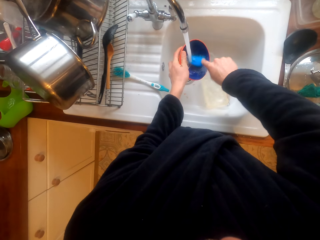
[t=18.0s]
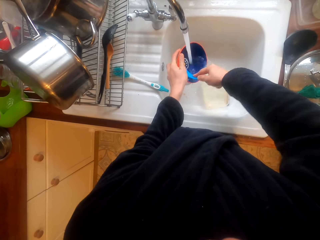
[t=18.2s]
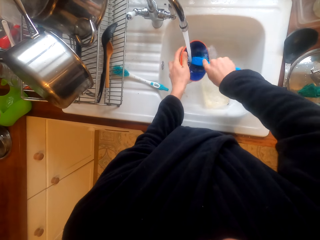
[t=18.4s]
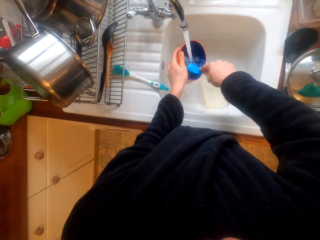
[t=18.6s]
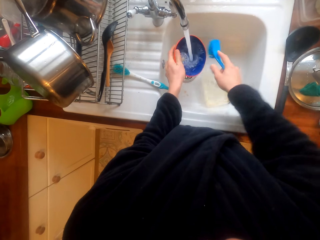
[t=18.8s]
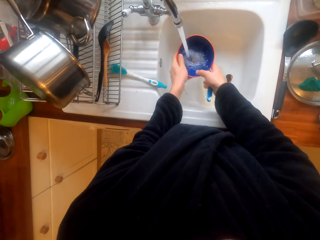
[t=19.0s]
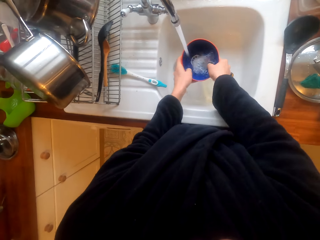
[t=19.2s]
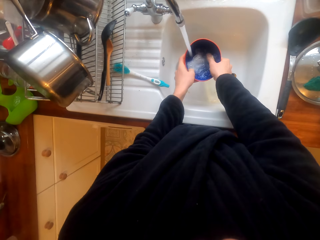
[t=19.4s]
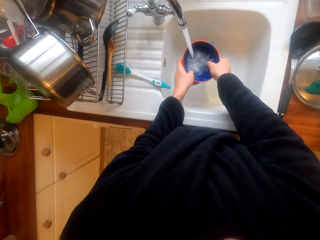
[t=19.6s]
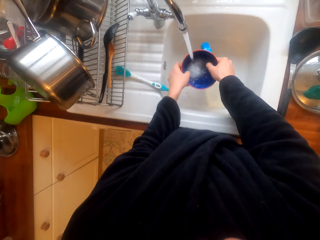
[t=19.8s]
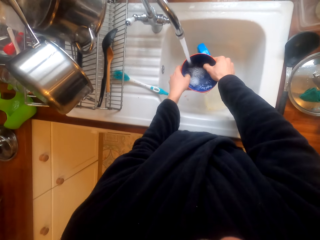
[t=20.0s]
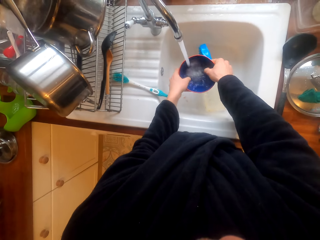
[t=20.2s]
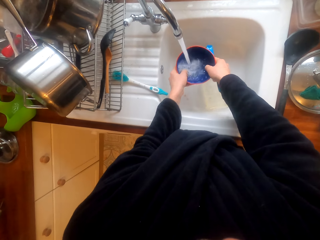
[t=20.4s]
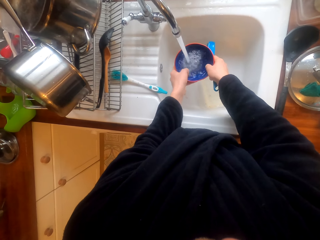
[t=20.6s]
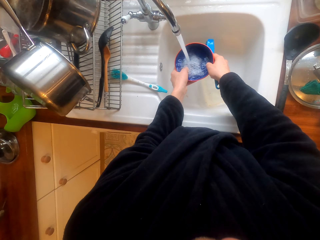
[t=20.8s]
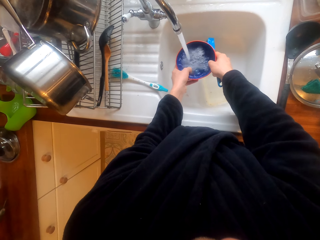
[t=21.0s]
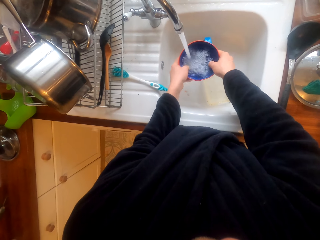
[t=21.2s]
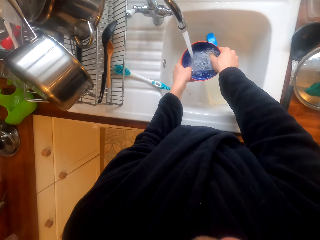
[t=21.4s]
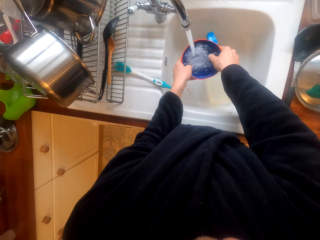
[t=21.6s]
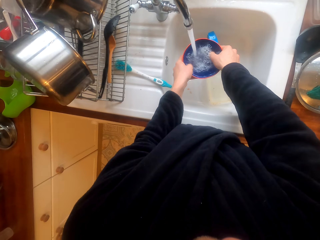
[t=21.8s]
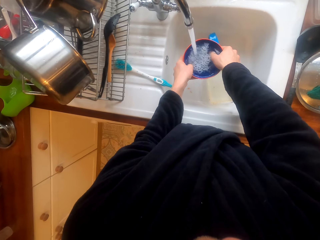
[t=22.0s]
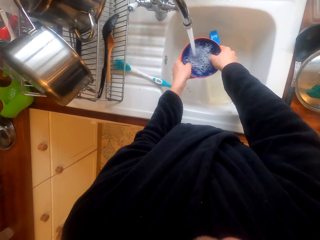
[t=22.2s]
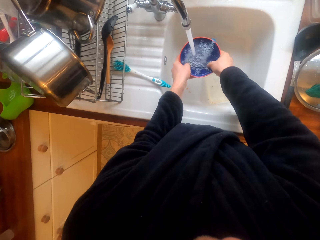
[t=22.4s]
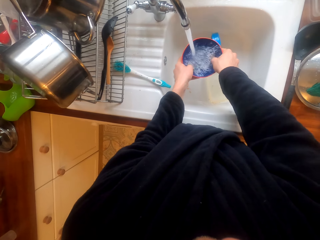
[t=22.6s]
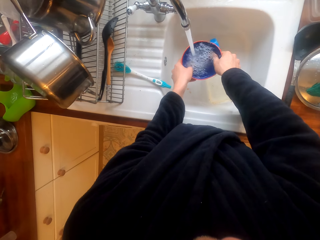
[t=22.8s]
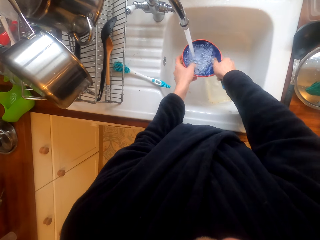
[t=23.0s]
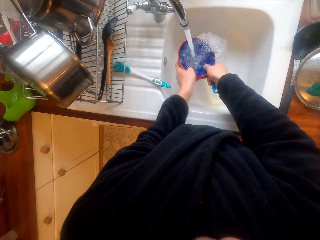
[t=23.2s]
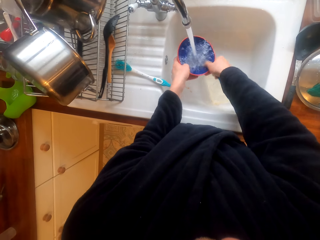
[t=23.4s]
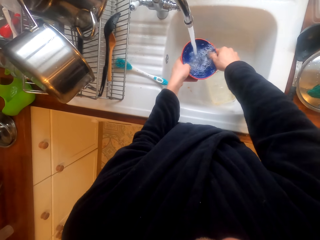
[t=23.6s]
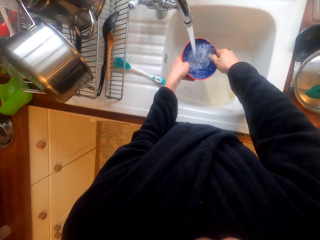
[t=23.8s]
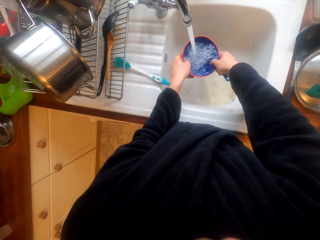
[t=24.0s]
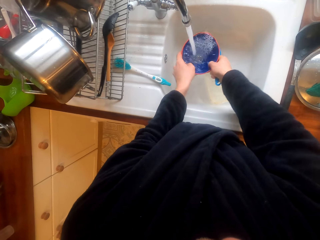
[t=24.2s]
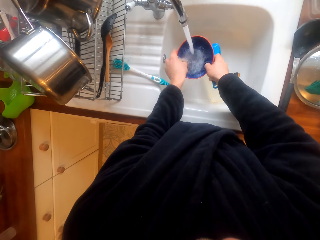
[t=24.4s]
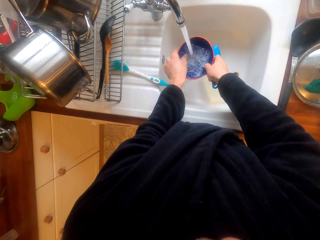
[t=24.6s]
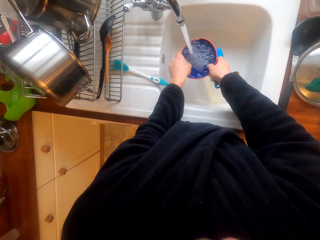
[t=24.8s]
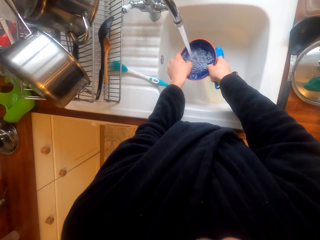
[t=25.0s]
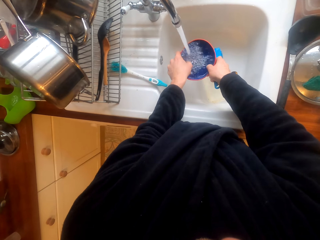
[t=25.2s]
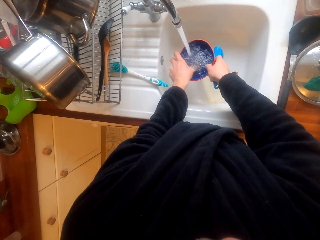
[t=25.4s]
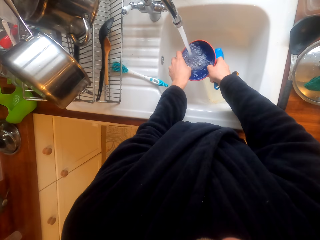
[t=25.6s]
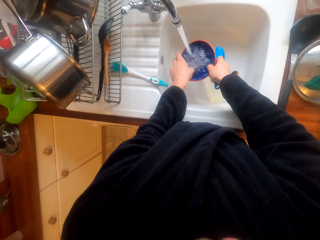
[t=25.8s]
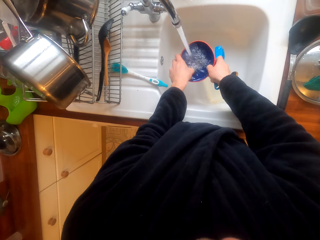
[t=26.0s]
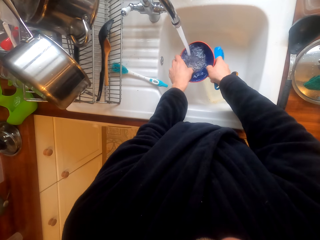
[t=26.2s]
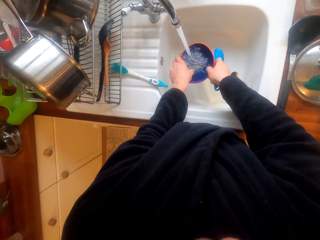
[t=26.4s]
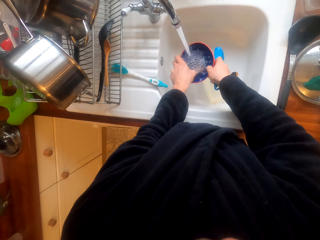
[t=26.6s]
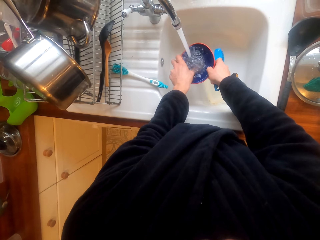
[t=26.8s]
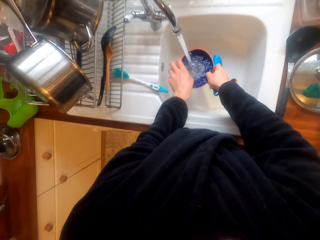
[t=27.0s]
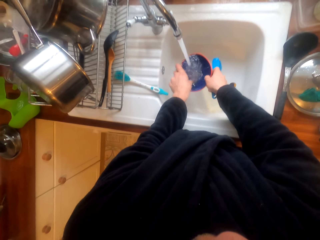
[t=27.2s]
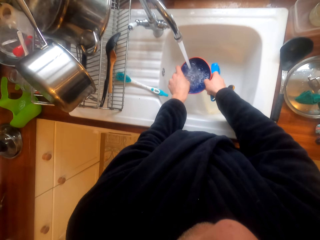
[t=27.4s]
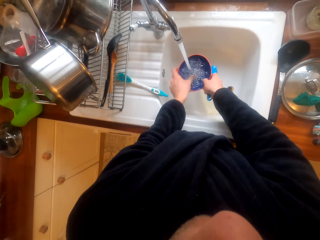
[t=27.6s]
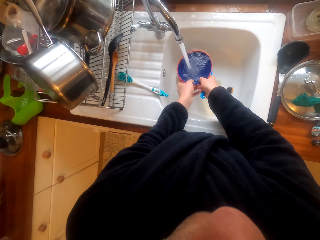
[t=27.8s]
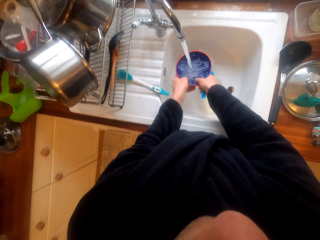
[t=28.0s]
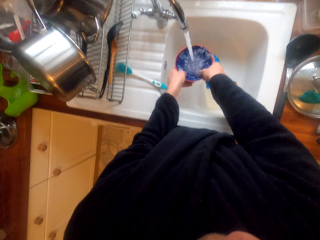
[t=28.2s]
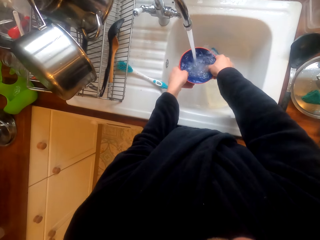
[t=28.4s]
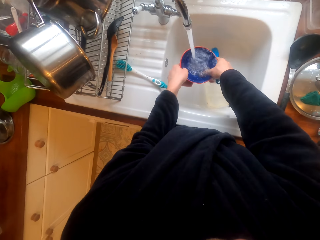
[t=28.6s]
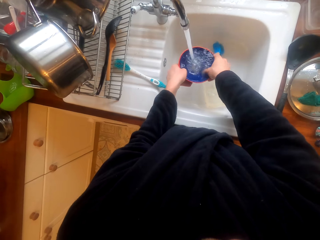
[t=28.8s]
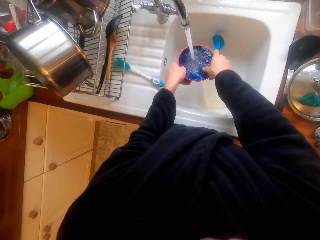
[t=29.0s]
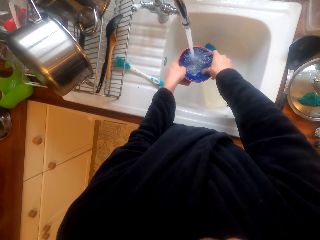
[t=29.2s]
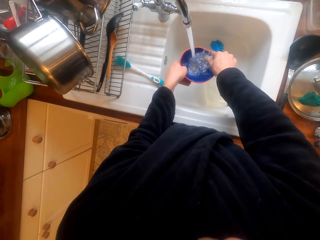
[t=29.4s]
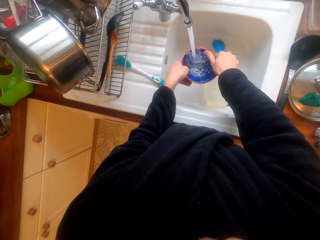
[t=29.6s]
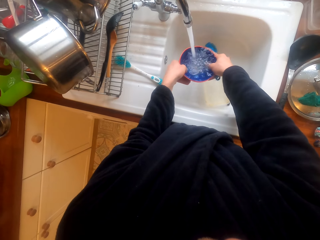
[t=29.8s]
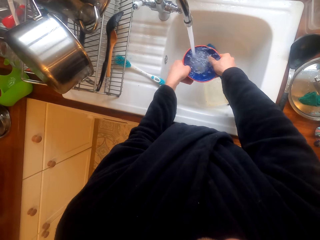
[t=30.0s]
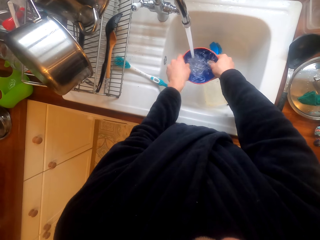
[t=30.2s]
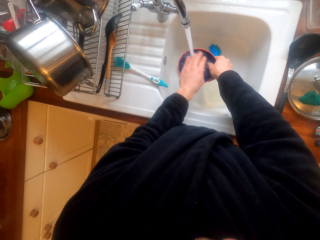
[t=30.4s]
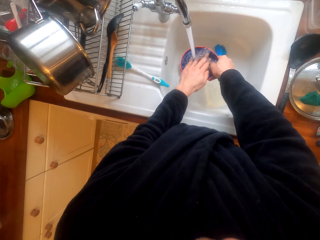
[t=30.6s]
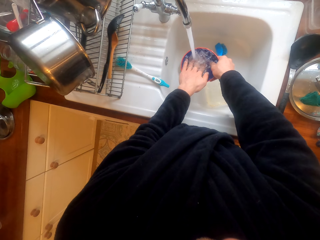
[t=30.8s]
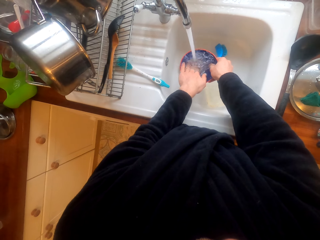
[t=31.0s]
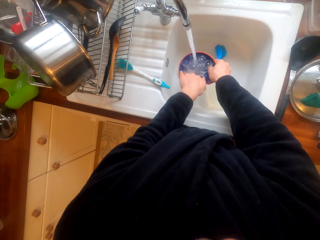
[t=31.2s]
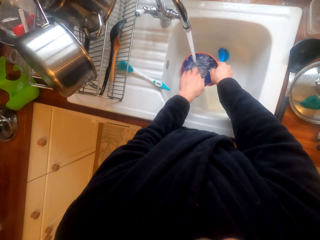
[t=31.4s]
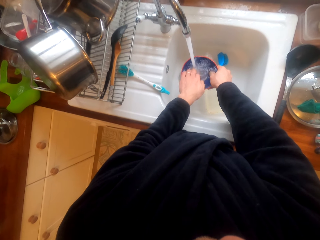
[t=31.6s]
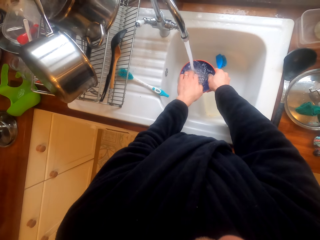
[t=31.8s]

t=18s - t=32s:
The camera wearer cleans the bowl with hands. They scrub the bowl.

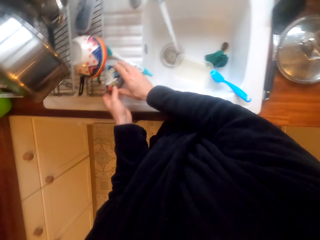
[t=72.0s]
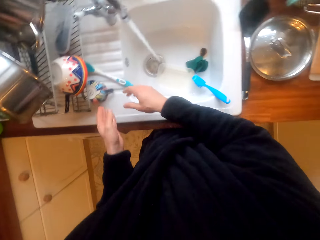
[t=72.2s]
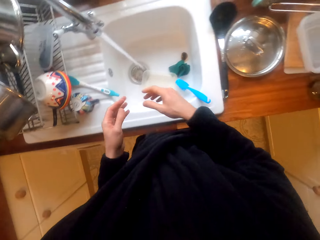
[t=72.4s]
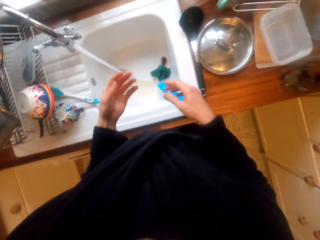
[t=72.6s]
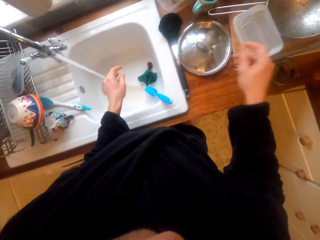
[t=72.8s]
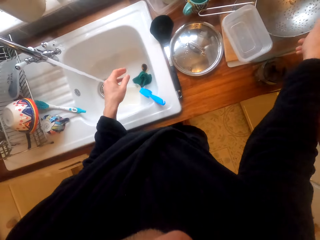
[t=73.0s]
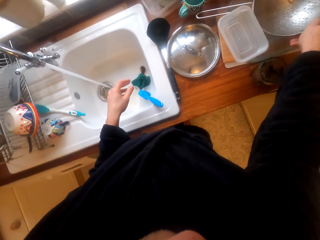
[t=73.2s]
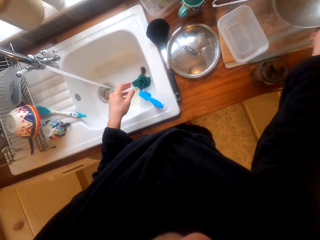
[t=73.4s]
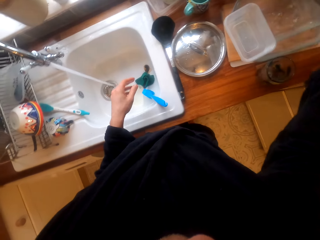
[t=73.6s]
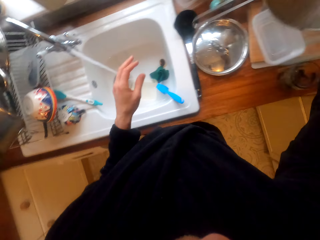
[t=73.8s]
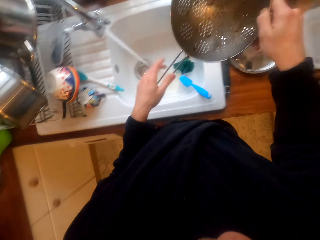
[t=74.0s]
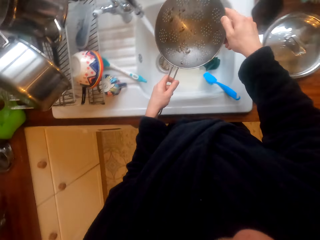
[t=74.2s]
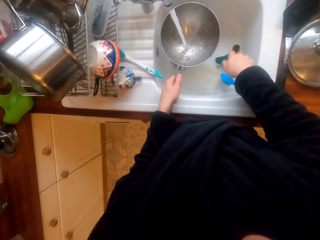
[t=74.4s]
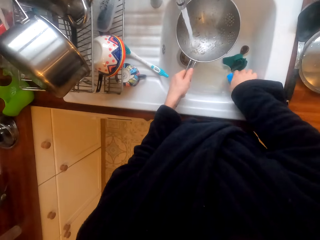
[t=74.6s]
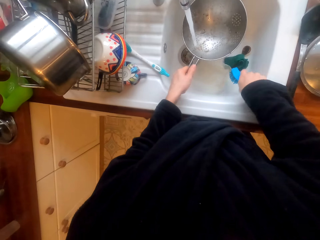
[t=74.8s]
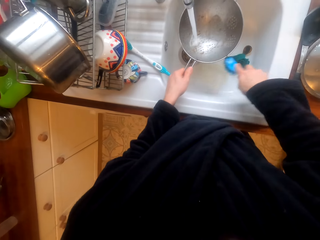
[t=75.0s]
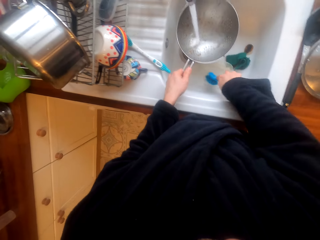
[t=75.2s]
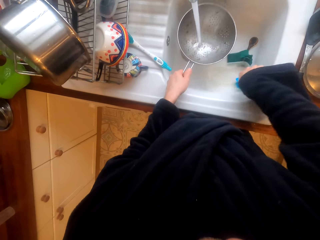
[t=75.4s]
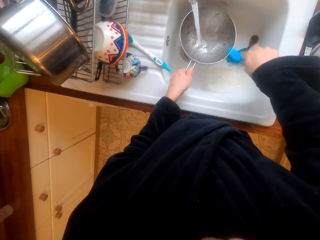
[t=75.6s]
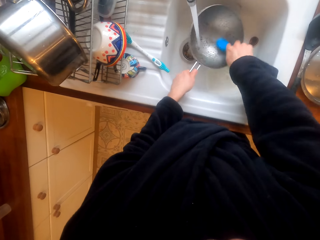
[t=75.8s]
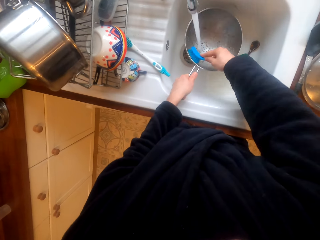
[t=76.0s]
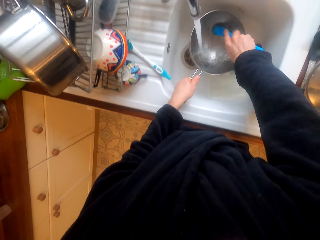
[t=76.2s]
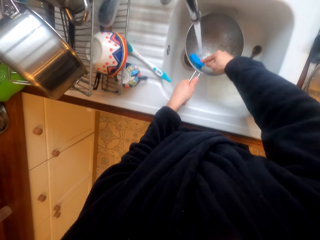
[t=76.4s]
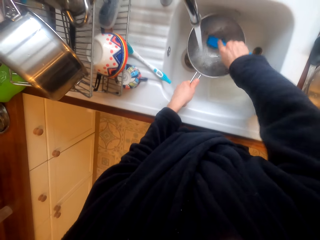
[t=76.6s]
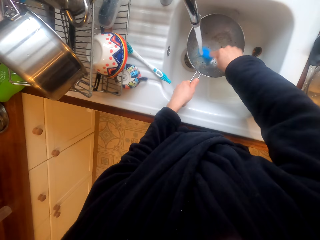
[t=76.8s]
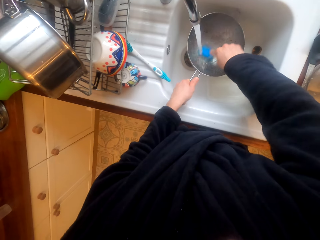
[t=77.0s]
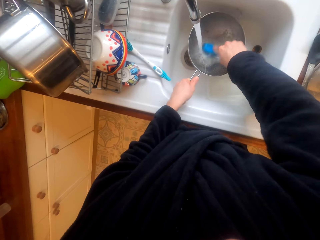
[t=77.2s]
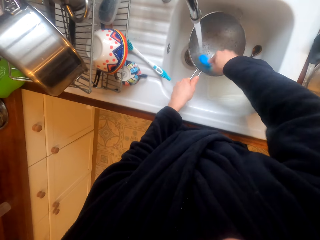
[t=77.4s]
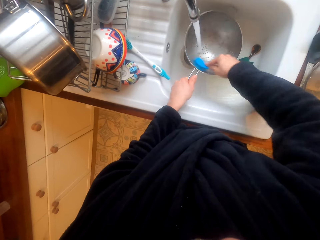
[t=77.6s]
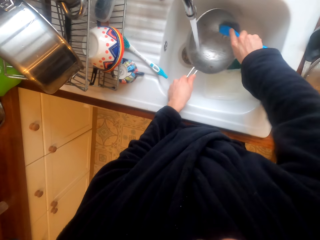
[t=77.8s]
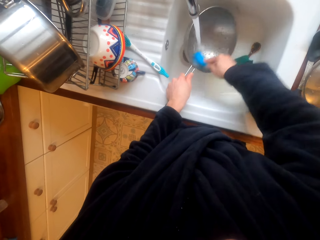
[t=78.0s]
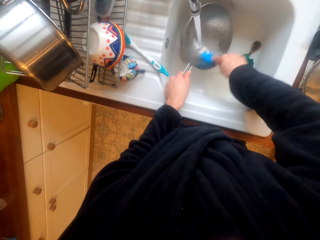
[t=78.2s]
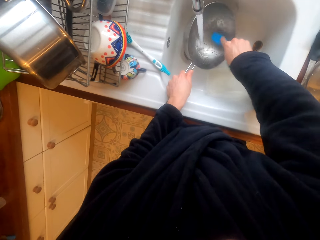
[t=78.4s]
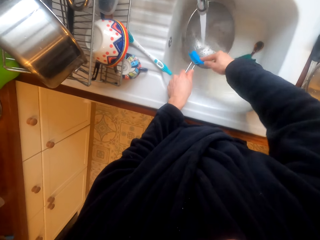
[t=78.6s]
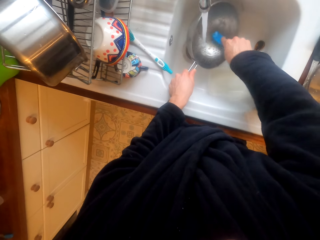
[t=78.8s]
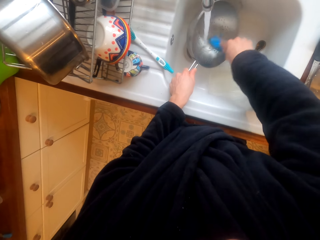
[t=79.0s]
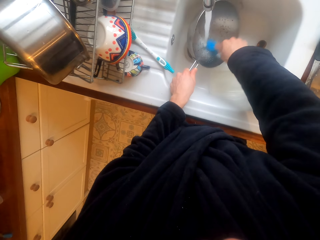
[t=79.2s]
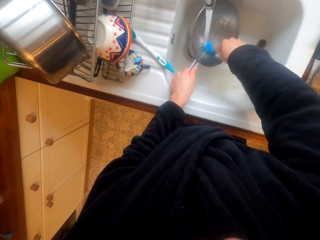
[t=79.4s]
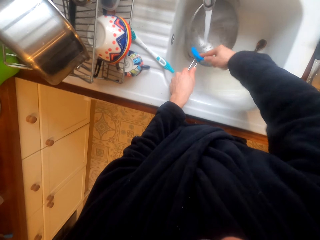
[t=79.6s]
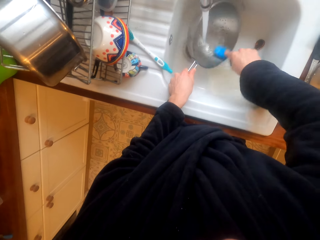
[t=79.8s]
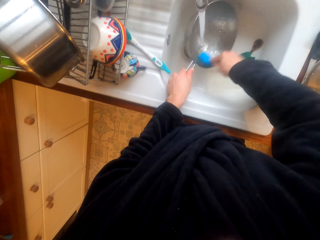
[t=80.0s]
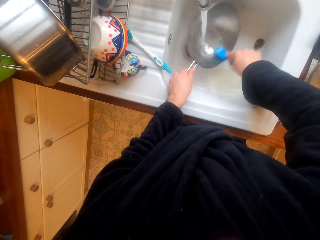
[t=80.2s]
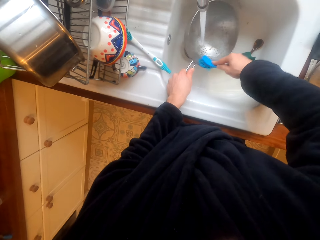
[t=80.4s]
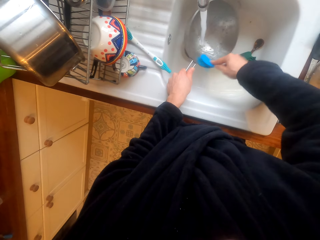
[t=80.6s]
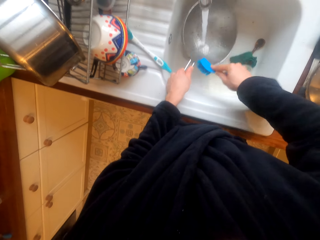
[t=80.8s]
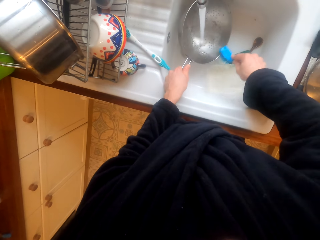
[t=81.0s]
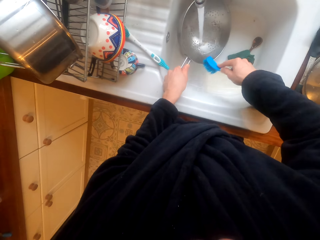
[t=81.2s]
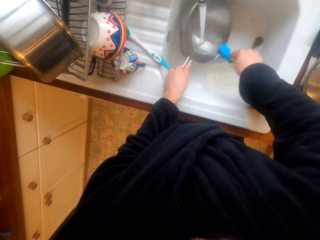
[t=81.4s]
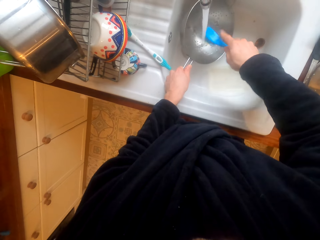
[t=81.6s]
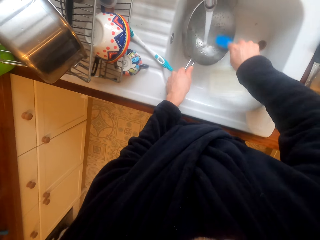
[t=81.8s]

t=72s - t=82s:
The camera wearer puts the cup on the rack. They take the pan. They clean the pan with the brush.
